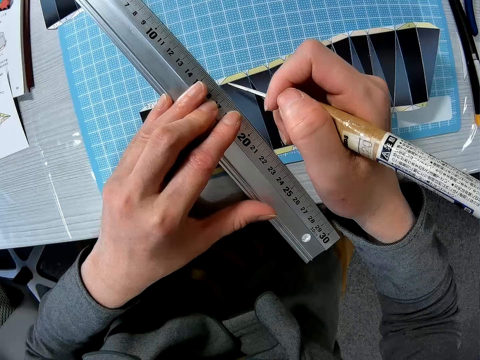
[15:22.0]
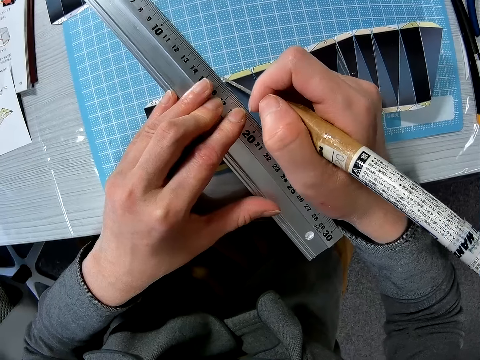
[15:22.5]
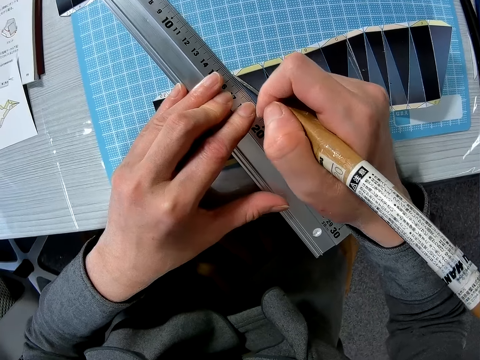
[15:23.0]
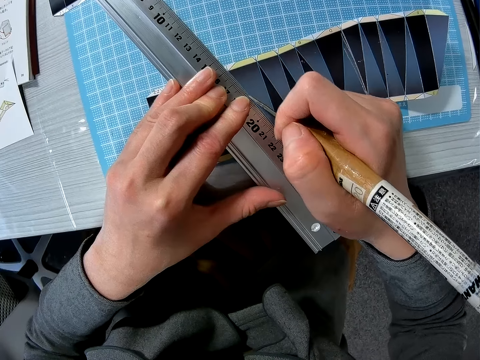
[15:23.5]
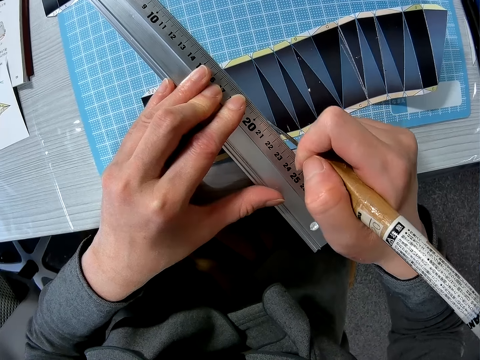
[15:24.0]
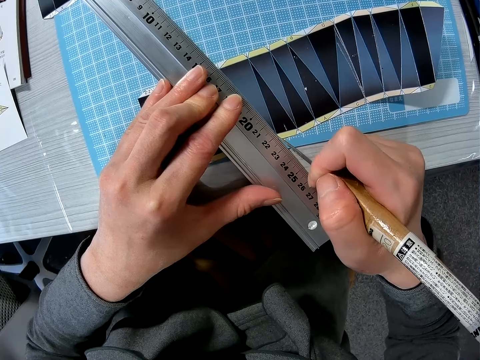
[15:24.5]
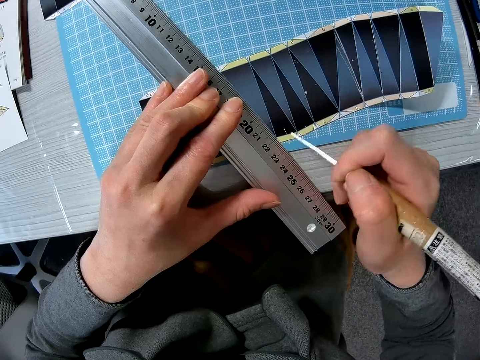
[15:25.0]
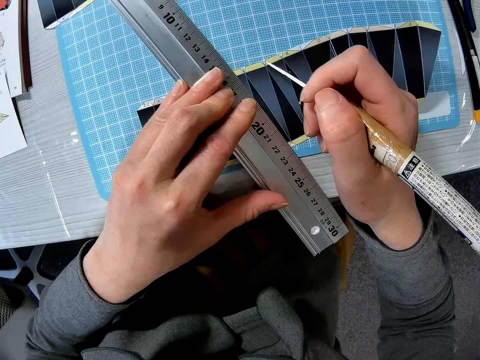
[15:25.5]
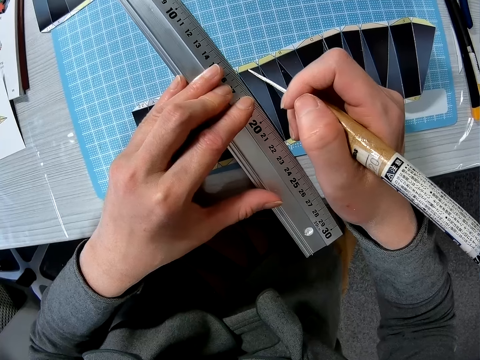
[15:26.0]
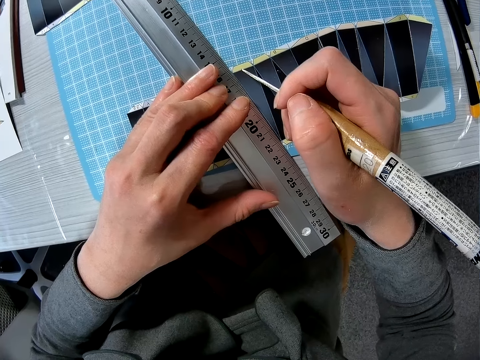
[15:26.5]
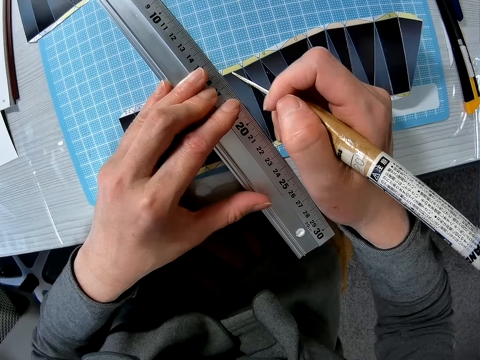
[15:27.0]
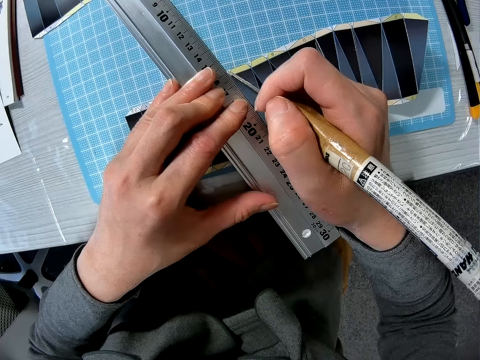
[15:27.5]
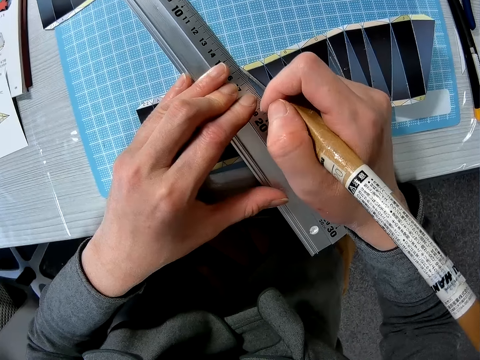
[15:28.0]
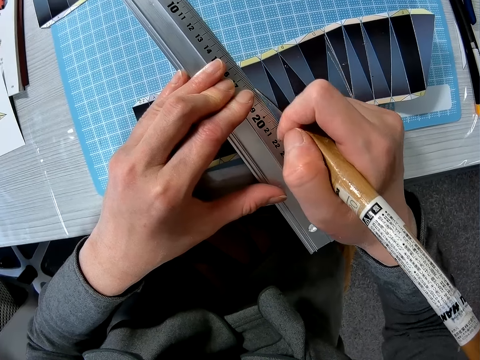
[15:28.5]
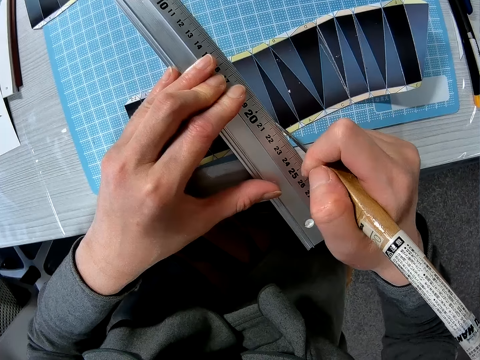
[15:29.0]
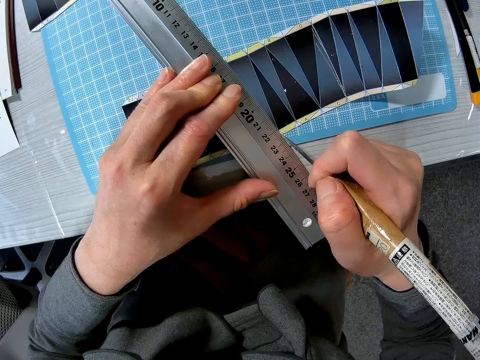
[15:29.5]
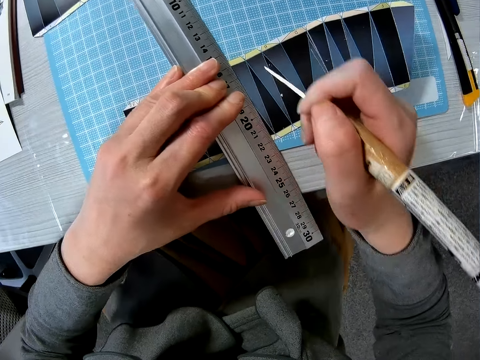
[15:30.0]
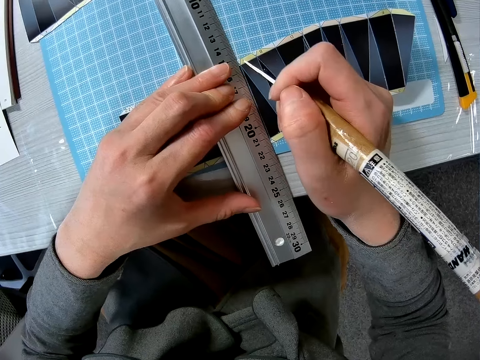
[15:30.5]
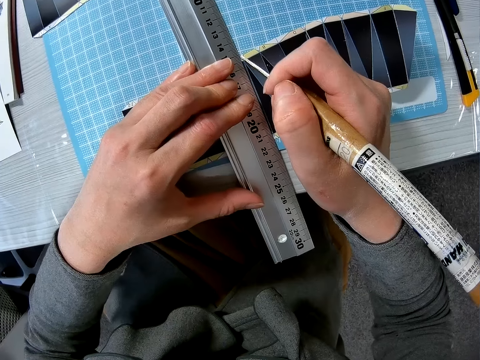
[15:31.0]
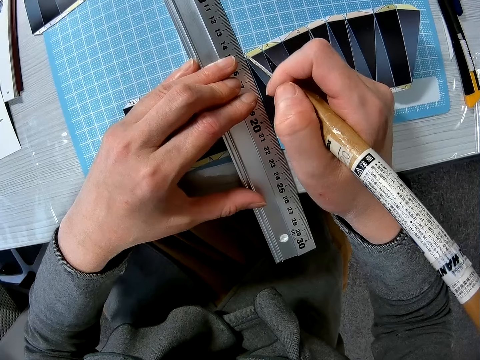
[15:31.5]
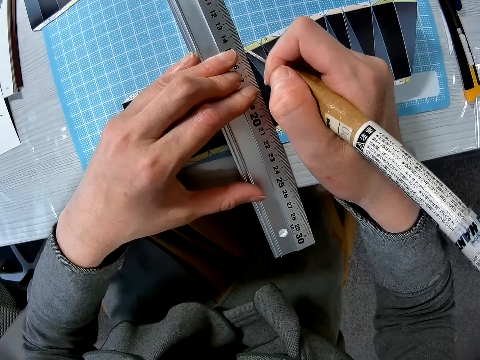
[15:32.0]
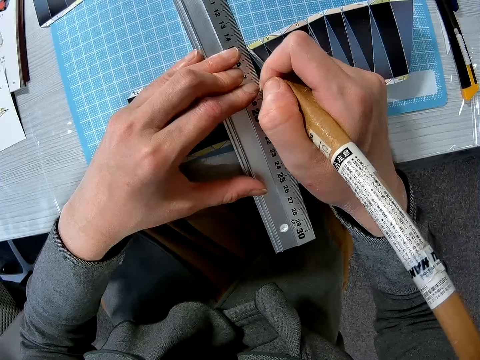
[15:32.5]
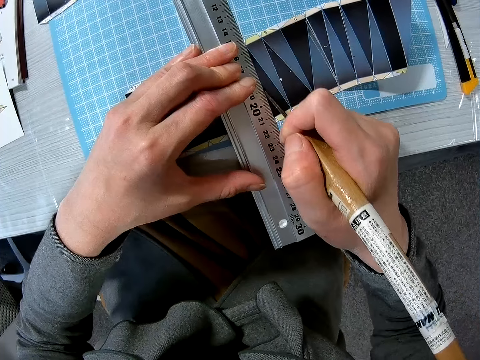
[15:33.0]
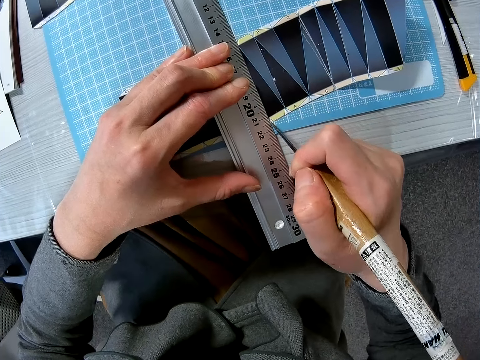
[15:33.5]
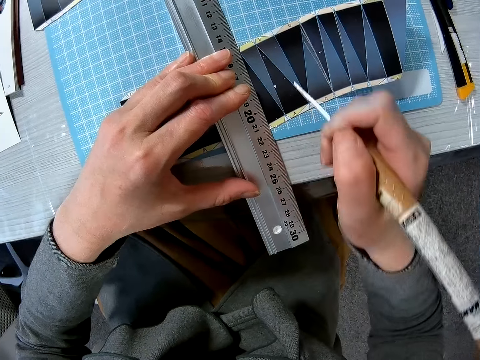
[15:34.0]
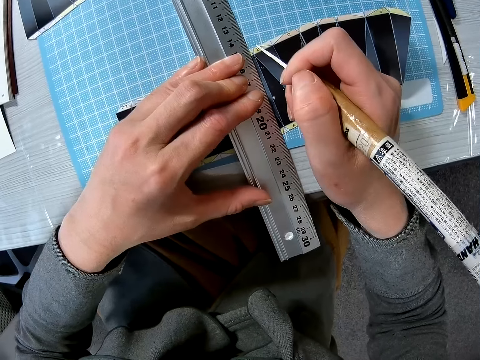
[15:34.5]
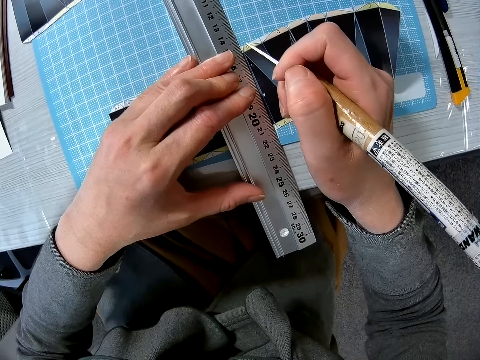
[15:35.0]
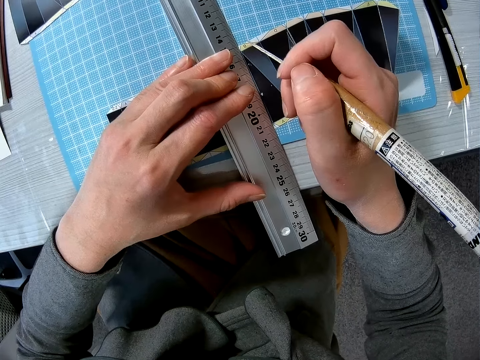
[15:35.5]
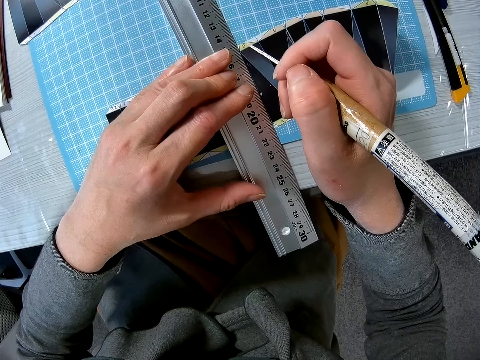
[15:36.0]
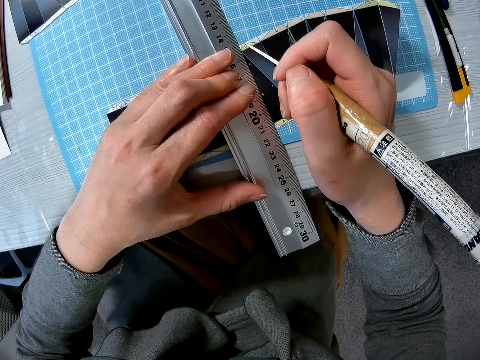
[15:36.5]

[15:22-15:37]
The camera wearer scribes a line in the template with the scratch awl in her right hand. She adjusts the ruler with her left hand. She scribes a line in the template with the scratch awl in her right hand. She adjusts the ruler with her left hand. She scribes a line in the template with the scratch awl in her right hand. She adjusts the ruler with her left hand. She scribes a line in the template with the scratch awl.

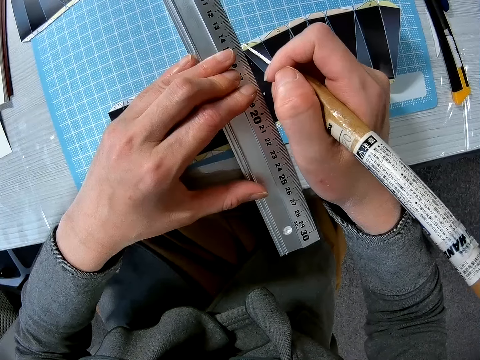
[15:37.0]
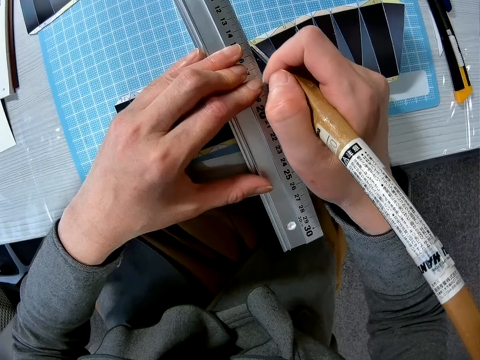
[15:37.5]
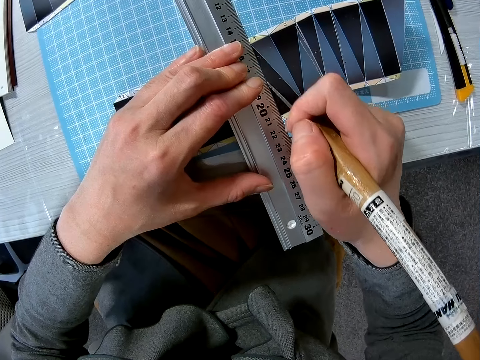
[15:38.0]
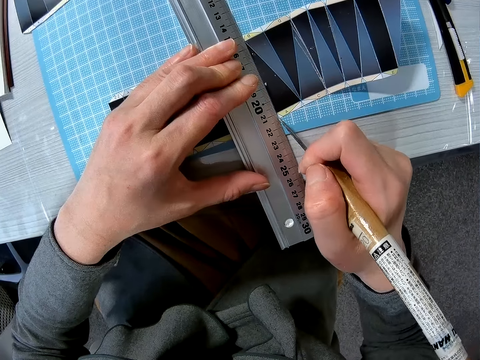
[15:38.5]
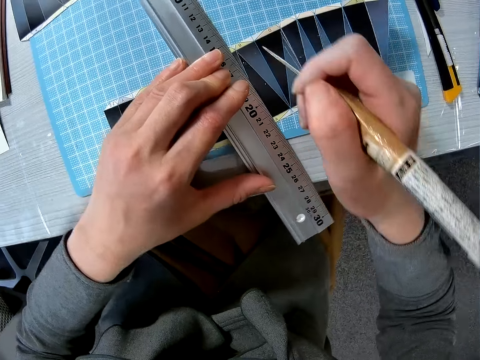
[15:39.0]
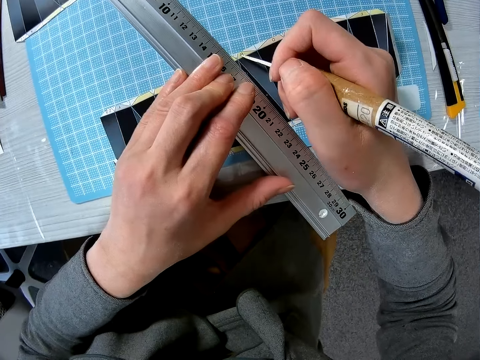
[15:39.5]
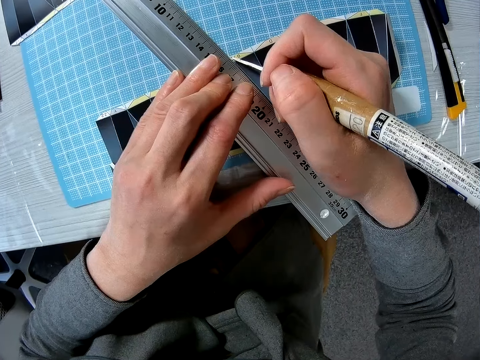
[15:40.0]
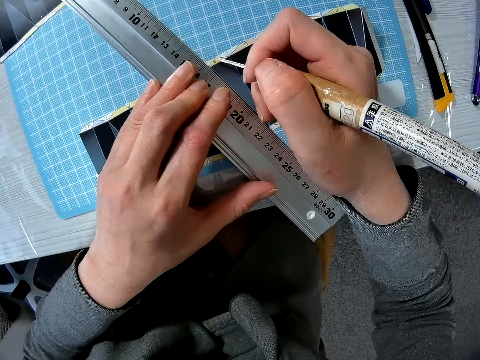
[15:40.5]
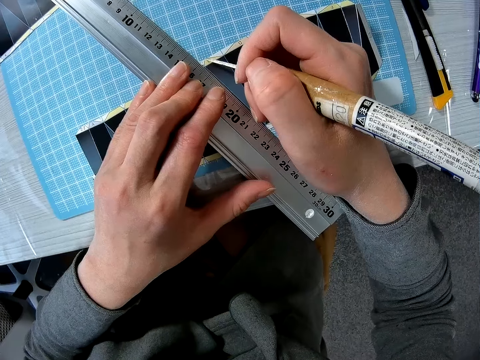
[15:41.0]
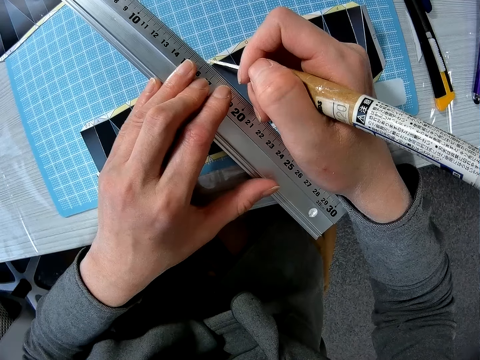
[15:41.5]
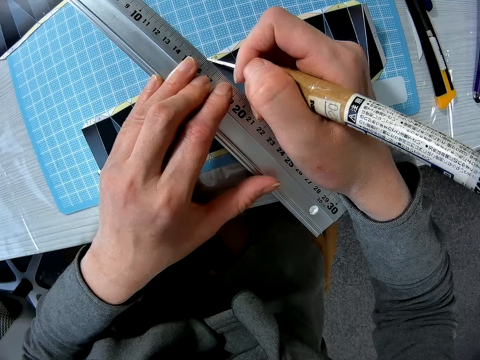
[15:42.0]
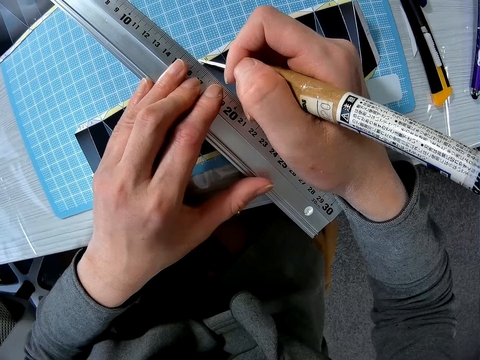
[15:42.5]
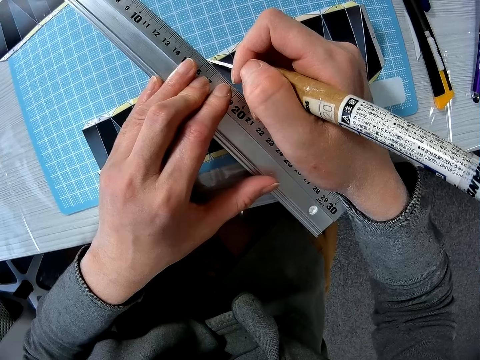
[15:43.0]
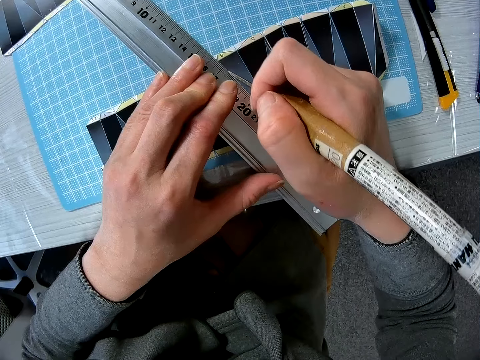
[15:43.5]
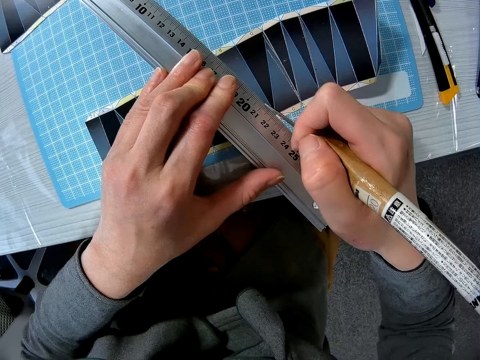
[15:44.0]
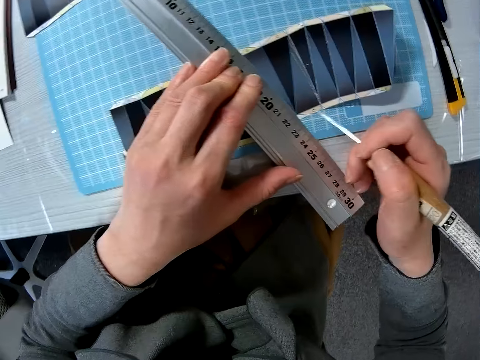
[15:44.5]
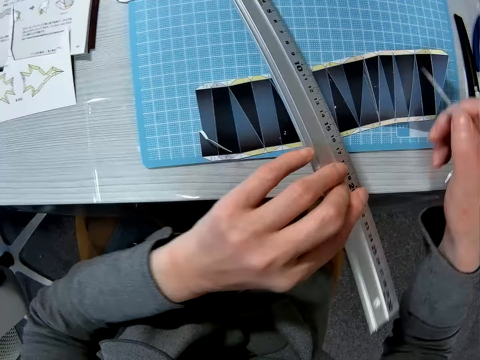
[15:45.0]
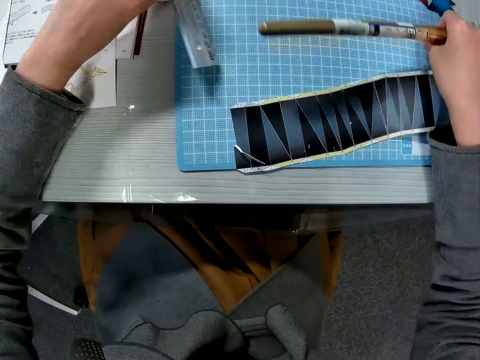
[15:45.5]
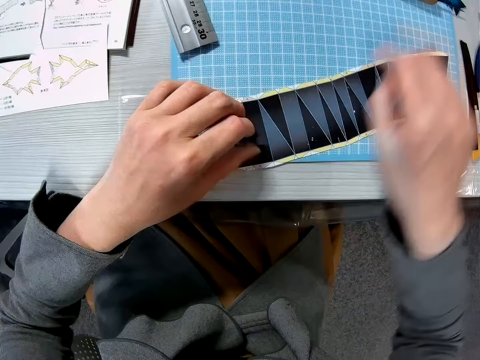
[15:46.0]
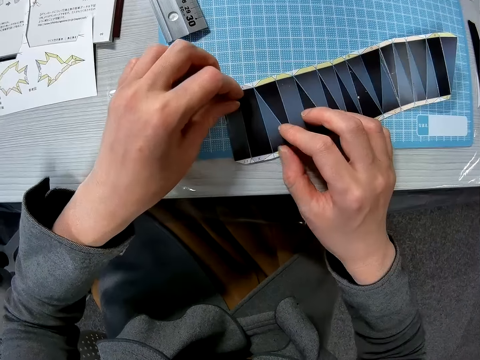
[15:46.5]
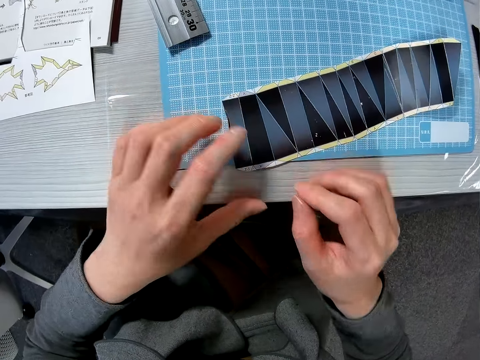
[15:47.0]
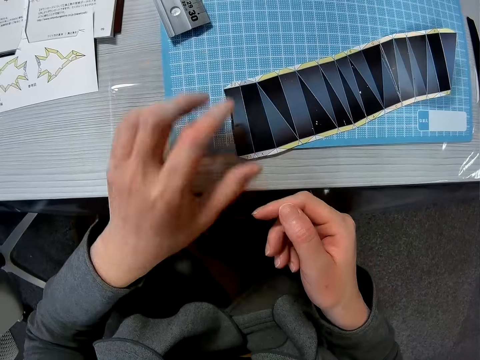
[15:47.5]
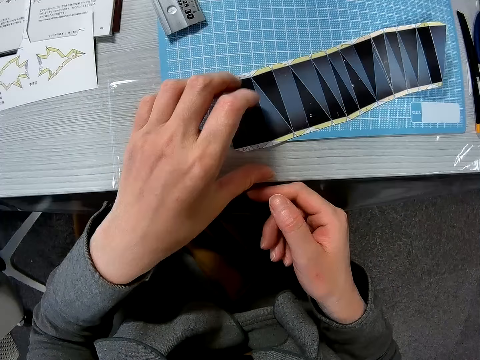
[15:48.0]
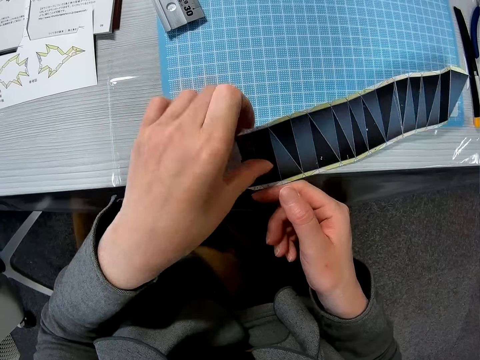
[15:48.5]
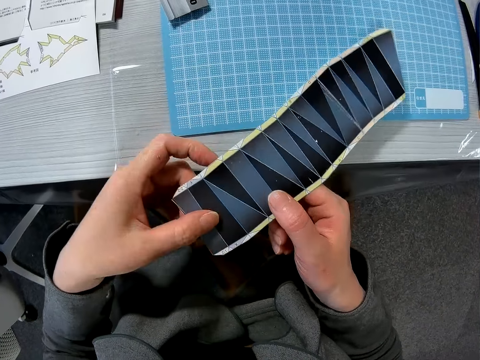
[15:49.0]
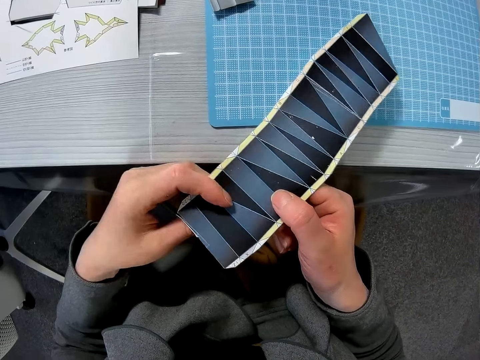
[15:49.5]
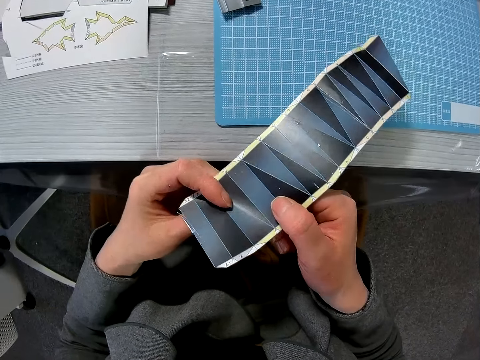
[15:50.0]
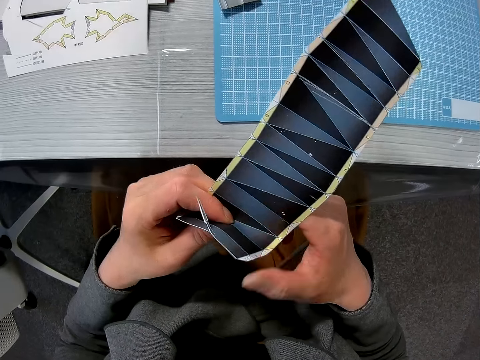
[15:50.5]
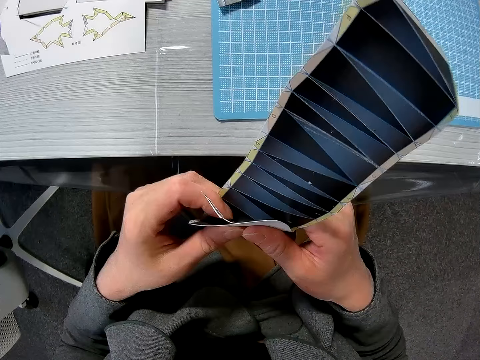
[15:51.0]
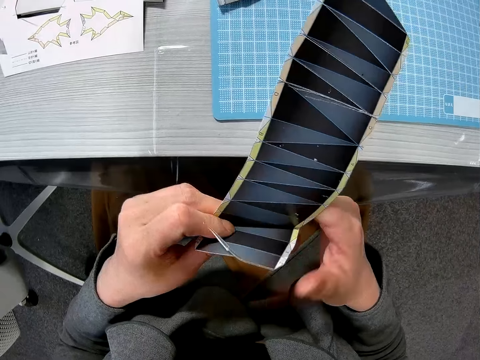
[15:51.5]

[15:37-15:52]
The camera wearer cuts the paper with the cutter in her right hand. She adjusts the ruler with her left hand. She scribes a line in the template with the scratch awl. She cuts the paper with the cutter in her right hand. She picks up the craft ruler from the table with her left hand. She places the craft ruler and the scratch awl on the cutting mat. She drops the cutter on the table with her right hand. She picks up the paper from the table with her left hand, holds the paper with her two hands and bends the paper with her two hands.
